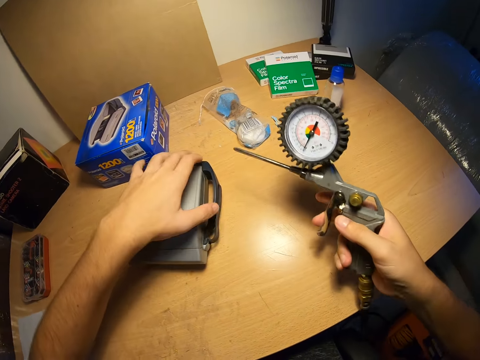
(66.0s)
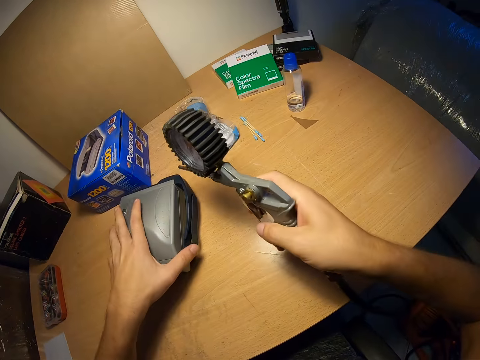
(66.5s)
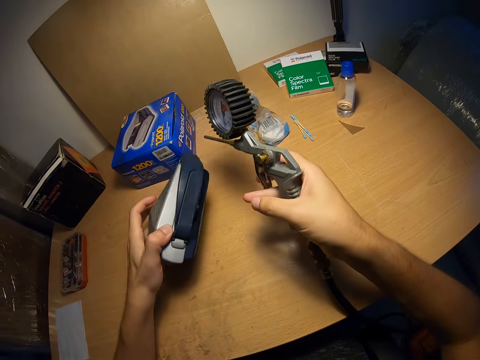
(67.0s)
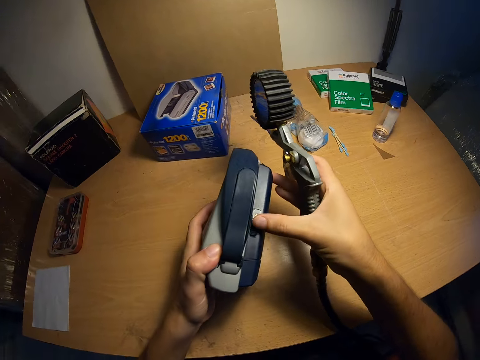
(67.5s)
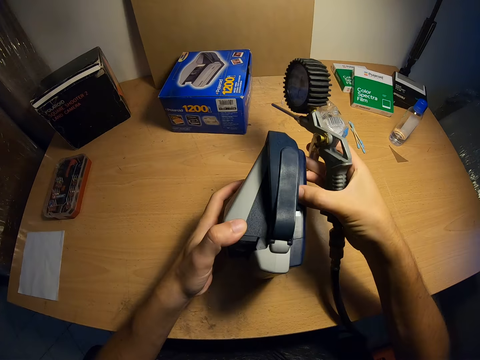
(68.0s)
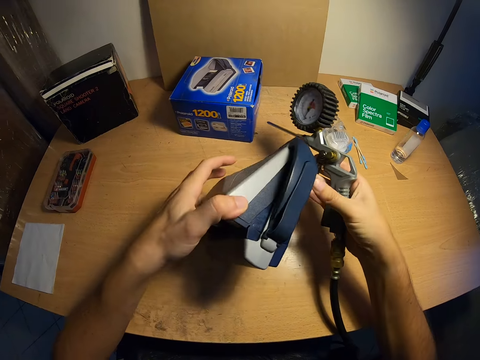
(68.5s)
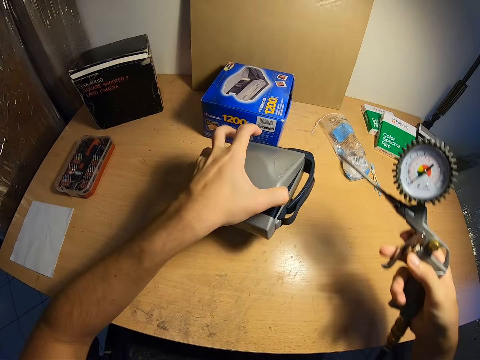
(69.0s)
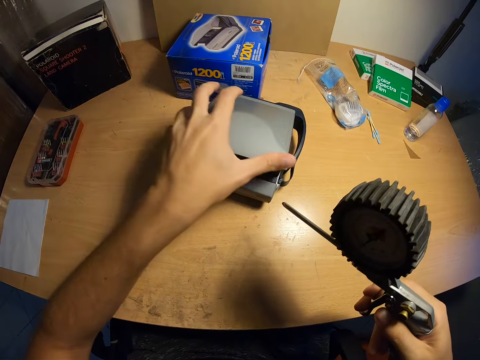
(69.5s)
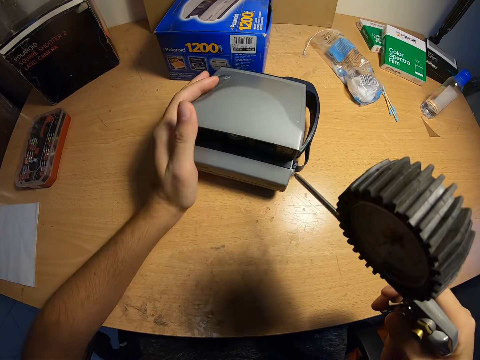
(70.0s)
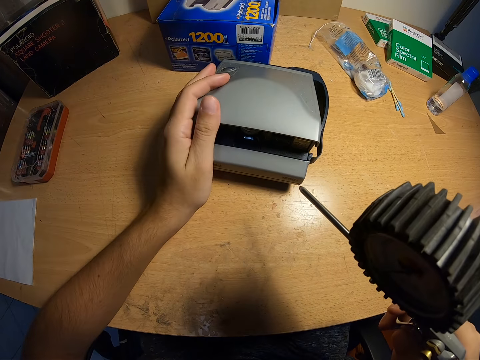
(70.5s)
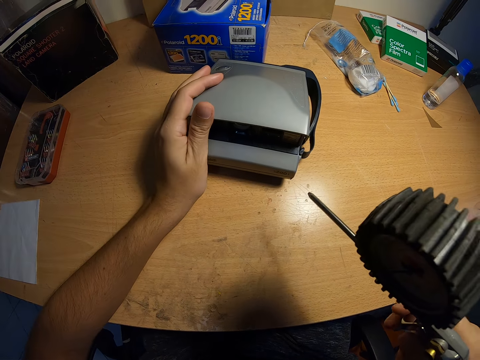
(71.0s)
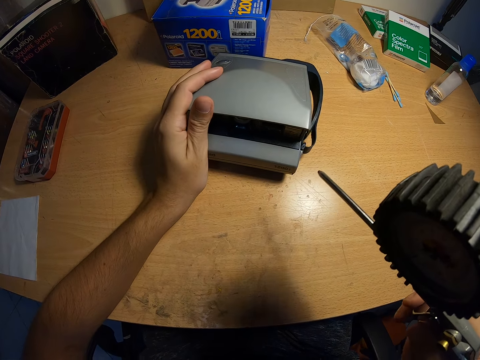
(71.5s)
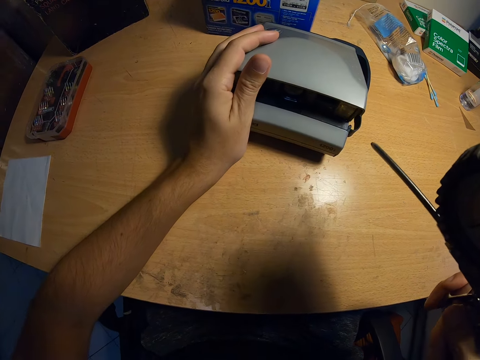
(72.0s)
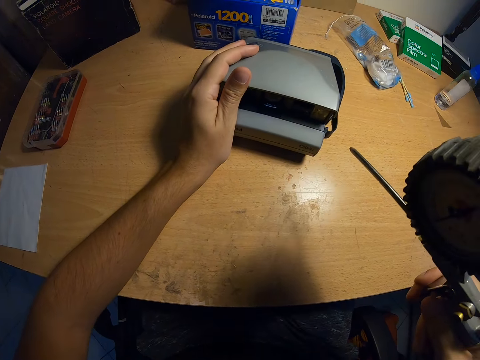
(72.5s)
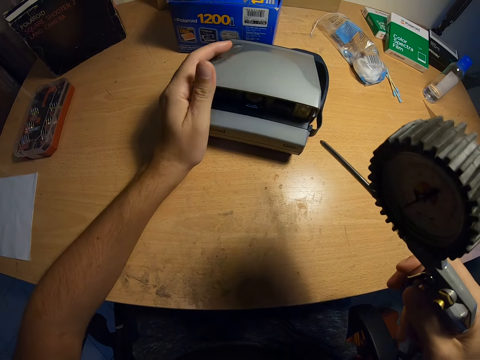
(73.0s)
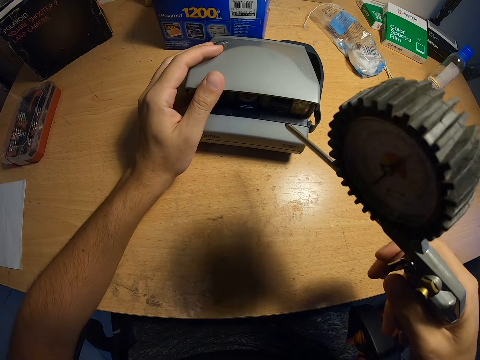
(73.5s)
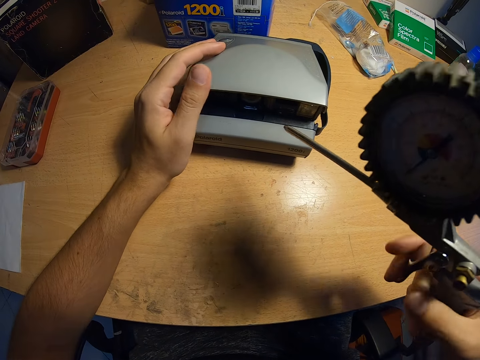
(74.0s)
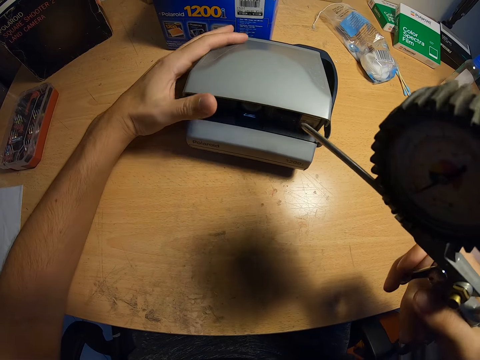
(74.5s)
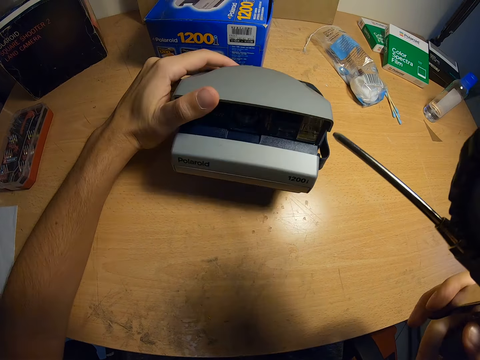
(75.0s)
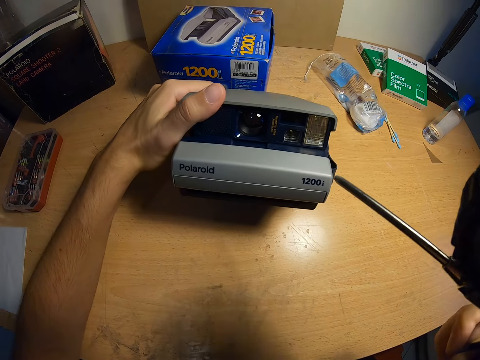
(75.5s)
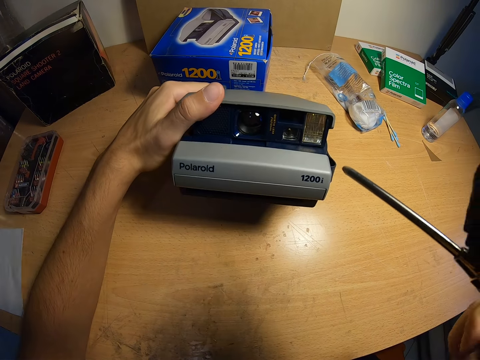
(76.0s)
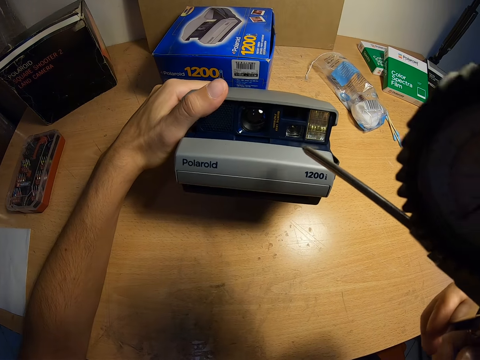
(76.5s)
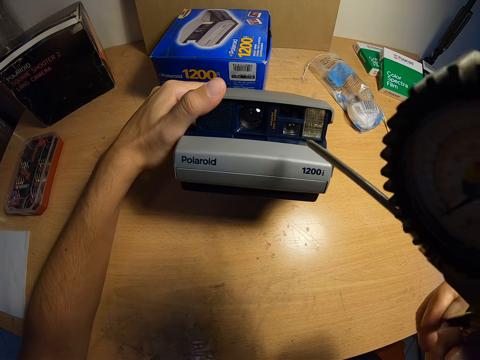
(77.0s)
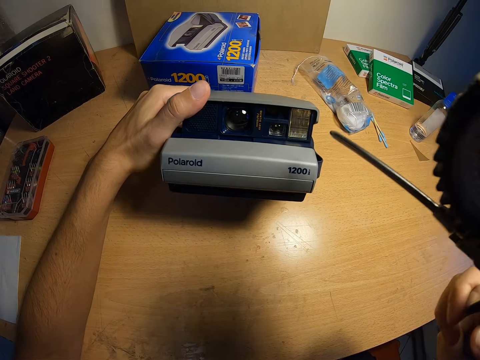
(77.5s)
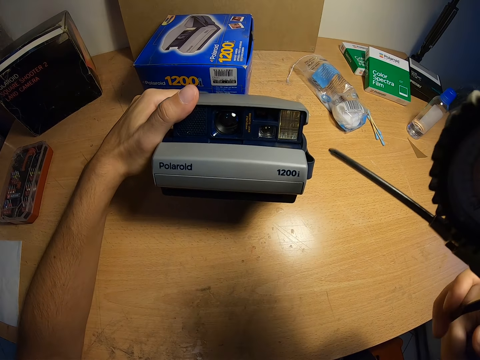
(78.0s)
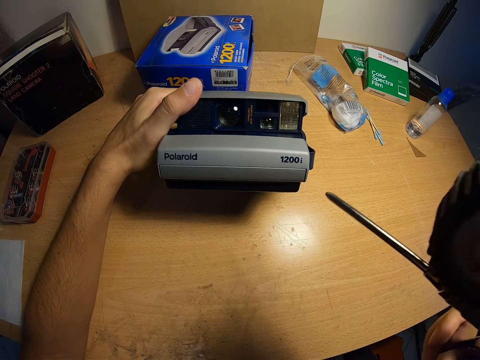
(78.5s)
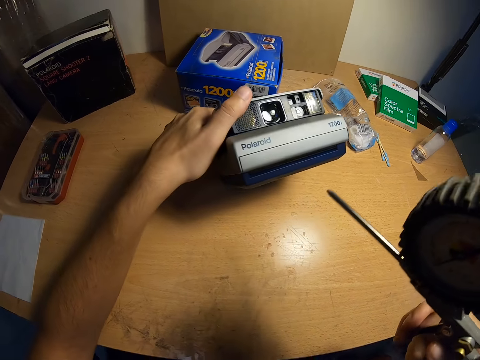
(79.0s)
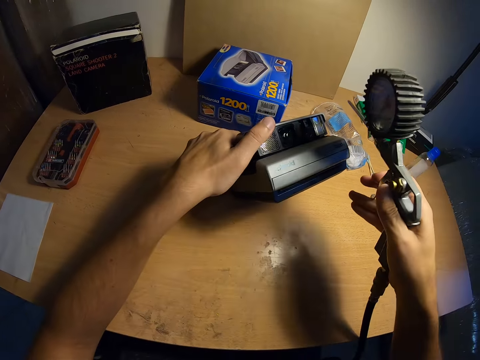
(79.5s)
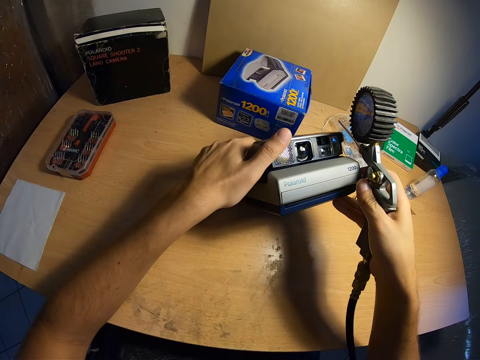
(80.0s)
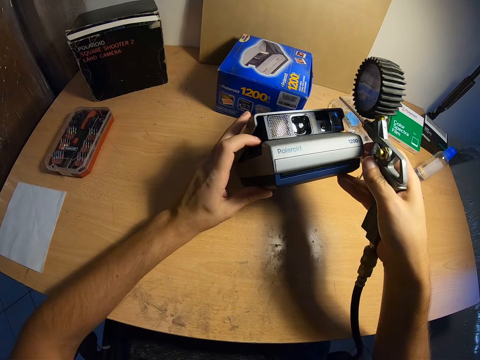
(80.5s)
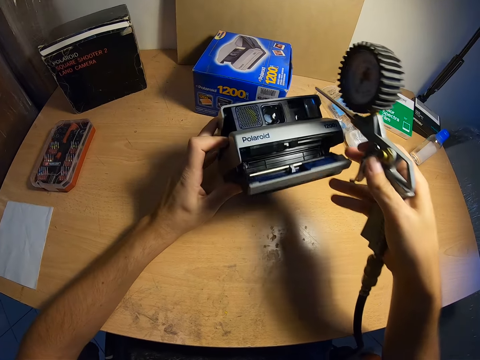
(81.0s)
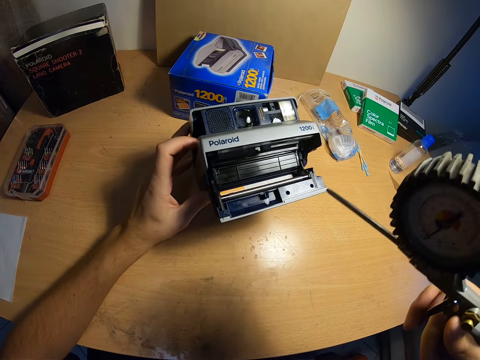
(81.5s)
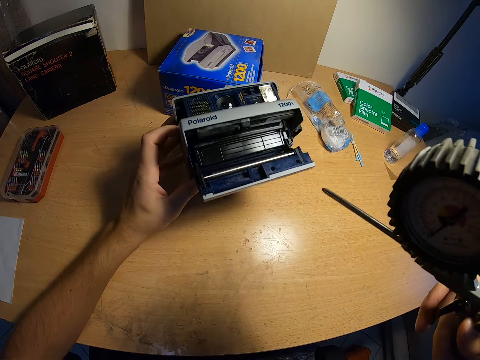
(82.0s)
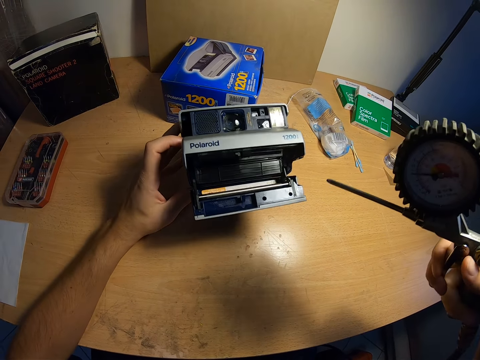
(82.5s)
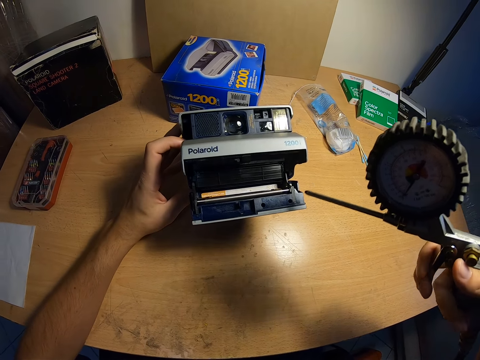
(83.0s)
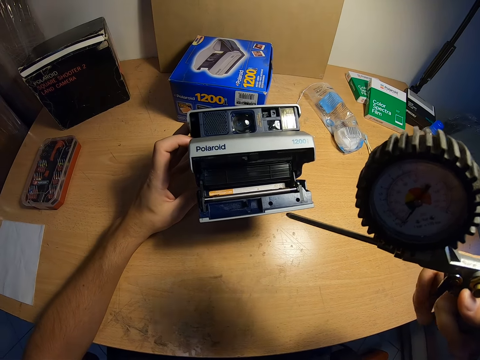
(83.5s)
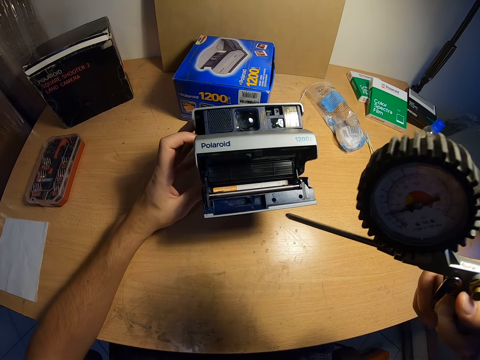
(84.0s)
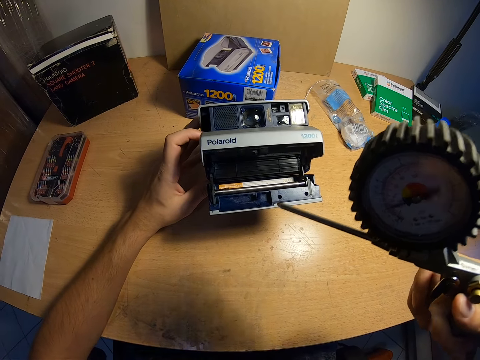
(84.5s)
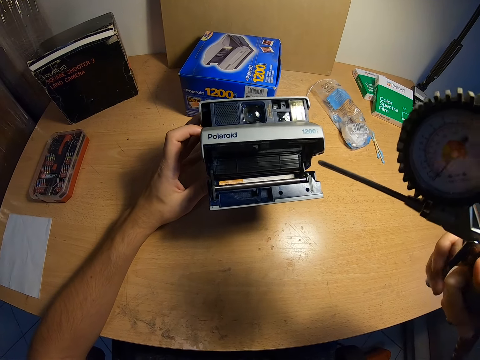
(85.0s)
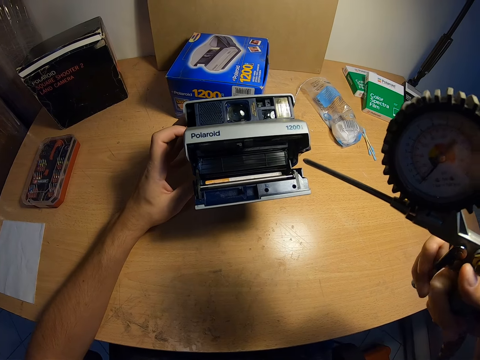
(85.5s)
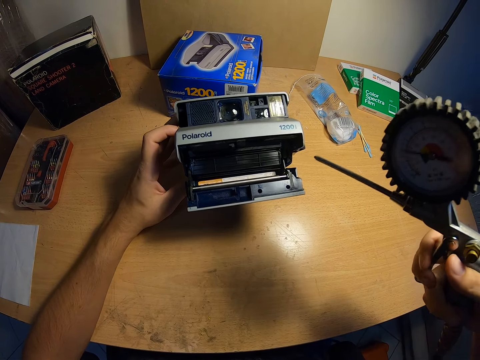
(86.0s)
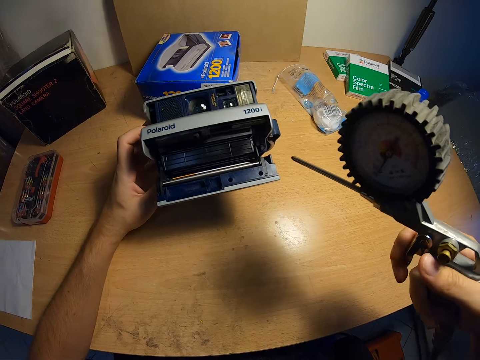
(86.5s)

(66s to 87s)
The camera wearer lifts the camera from the table with his left hand. He opens the upper part of the camera with both hands. He drops the camera on the table with his left hand. He places his left hand on the camera. He sprays the camera with the spray gun regulator. He picks up the camera. He opens the lower part of the camera with both hands. He grips the camera with his other hand. He sprays the camera with the spray gun regulator.

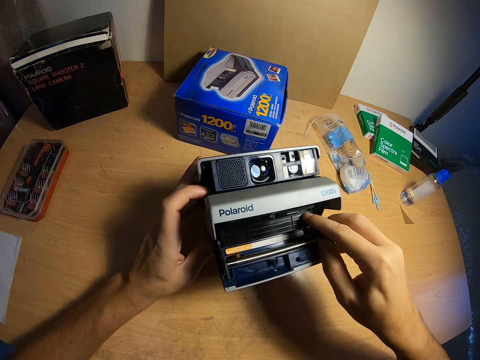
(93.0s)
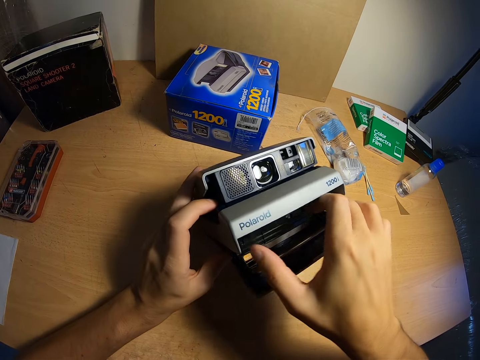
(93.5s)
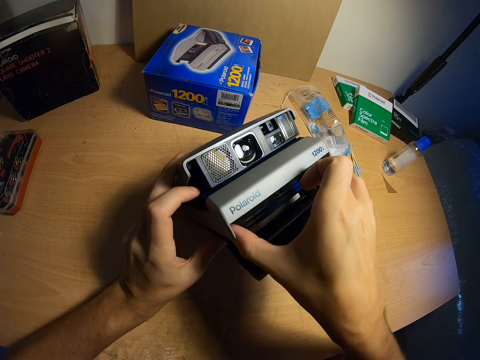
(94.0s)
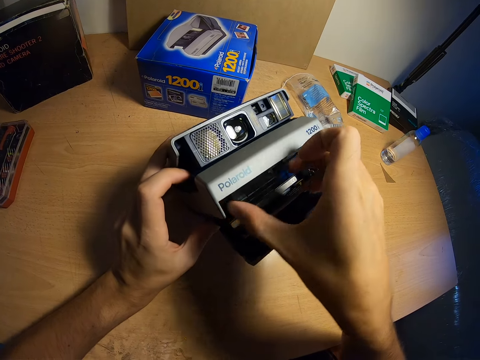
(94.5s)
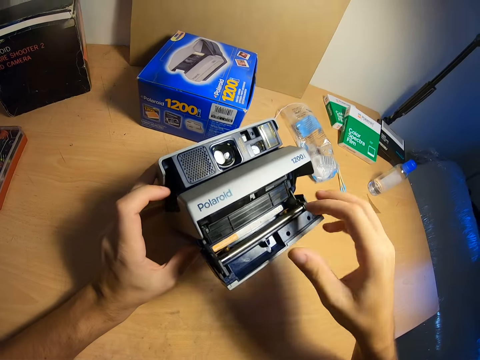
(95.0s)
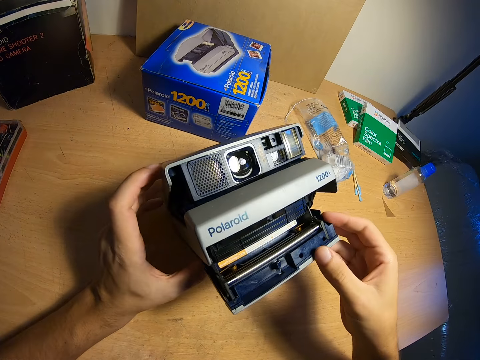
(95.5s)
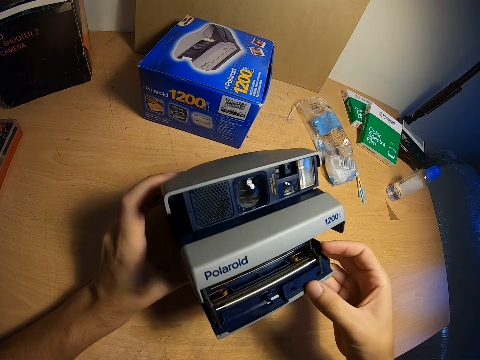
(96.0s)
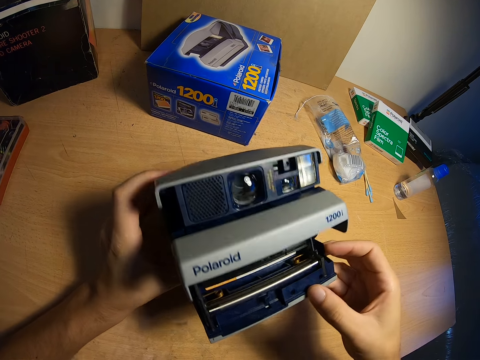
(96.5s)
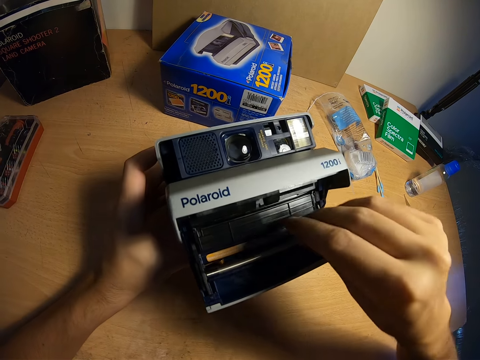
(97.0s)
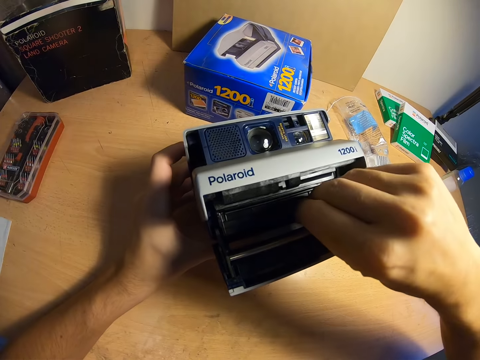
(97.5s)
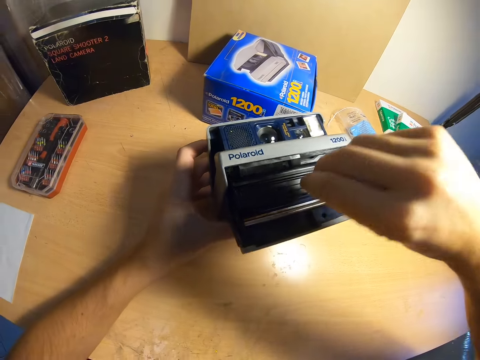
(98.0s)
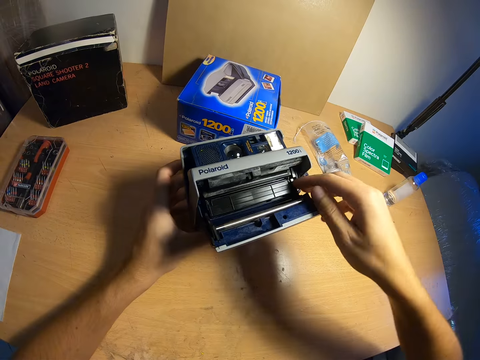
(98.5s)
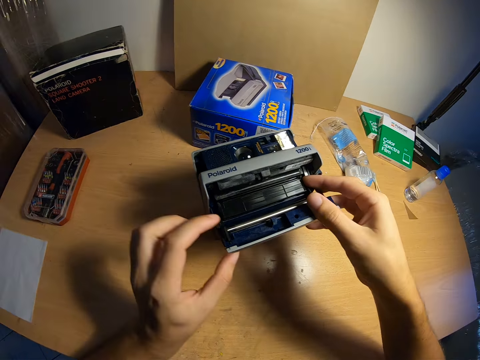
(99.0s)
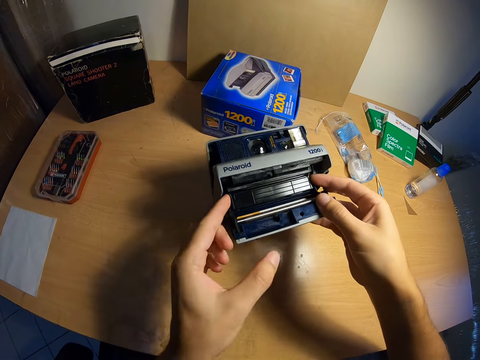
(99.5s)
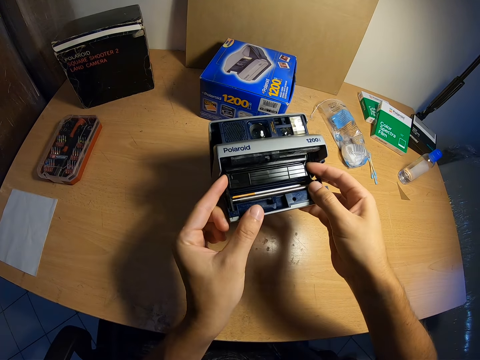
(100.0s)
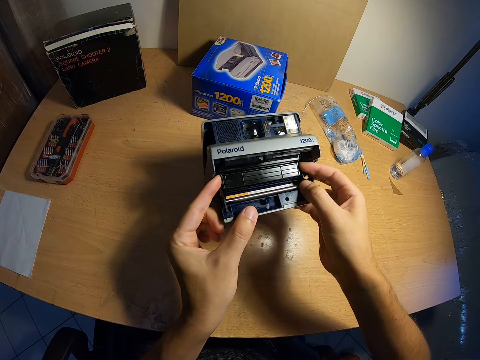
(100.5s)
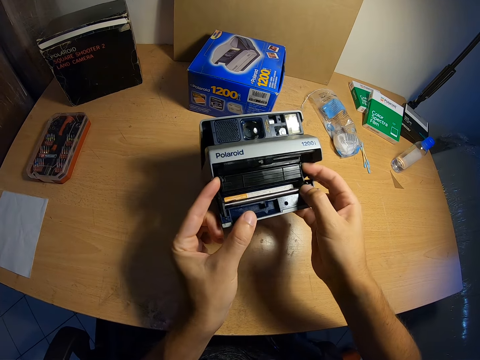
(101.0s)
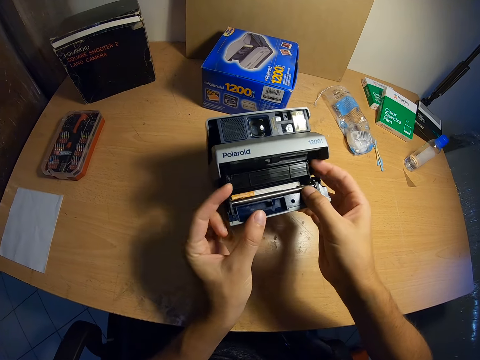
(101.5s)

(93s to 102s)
The camera wearer presses down the film. He tries to remove the film. He removes his right hand from the lower part of the camera. He examines the camera. He clutches on the film. He handles the lower part of the camera with his right hand. He removes his right hand from the lower part of the camera. He handles the lower part of the camera with his right hand. He clasps the film with his finger.
